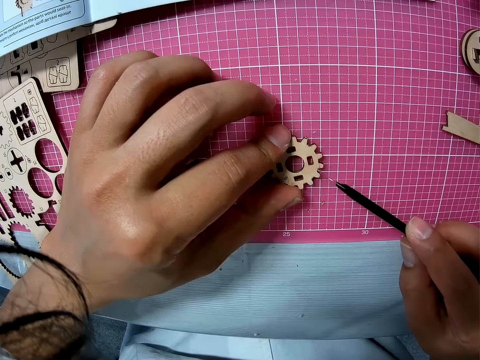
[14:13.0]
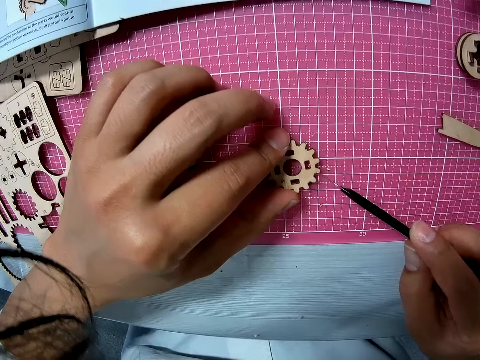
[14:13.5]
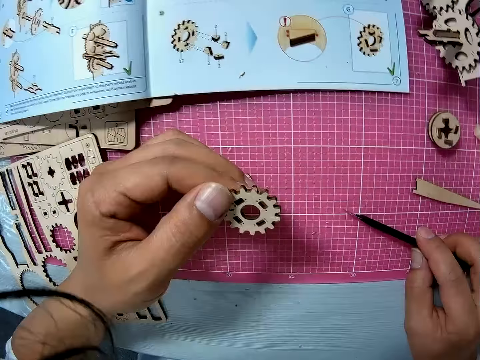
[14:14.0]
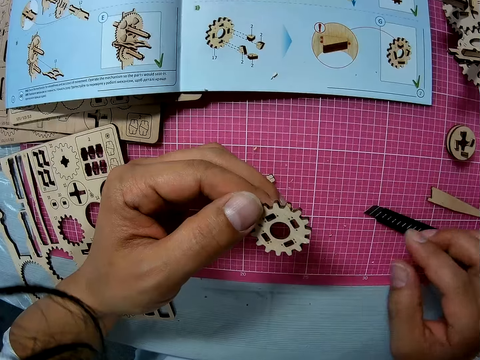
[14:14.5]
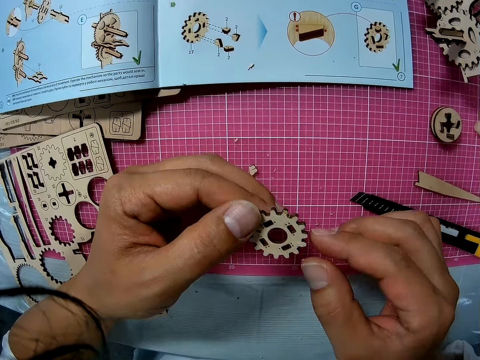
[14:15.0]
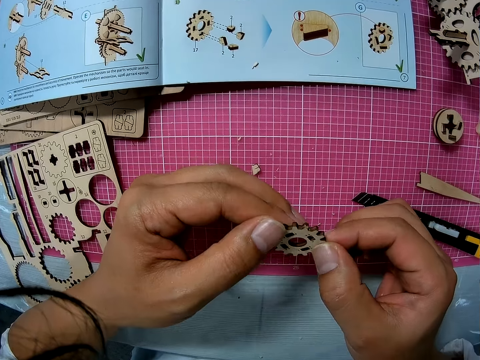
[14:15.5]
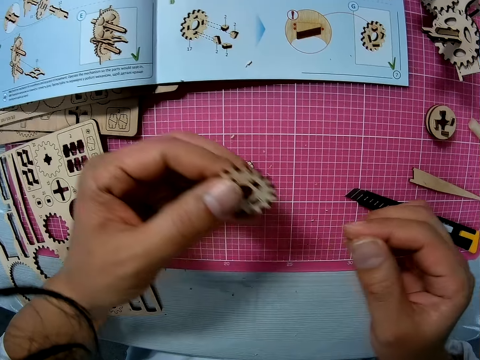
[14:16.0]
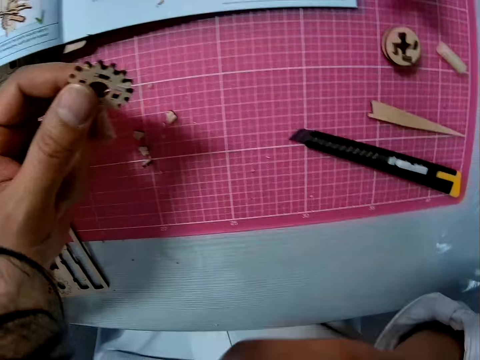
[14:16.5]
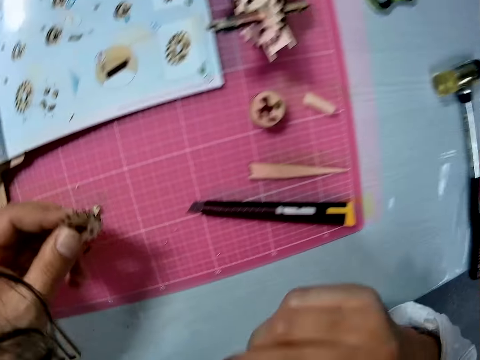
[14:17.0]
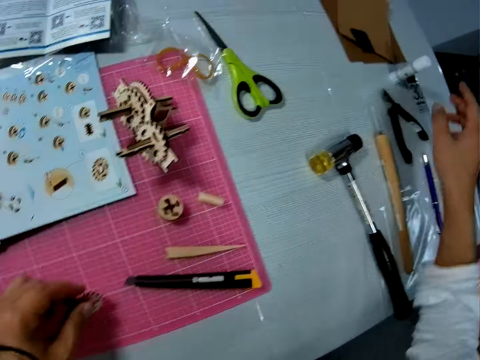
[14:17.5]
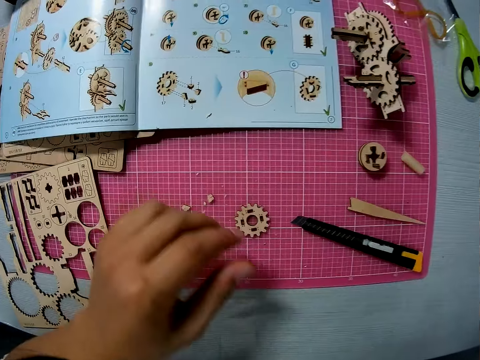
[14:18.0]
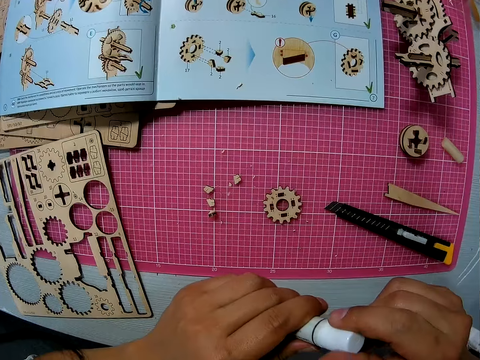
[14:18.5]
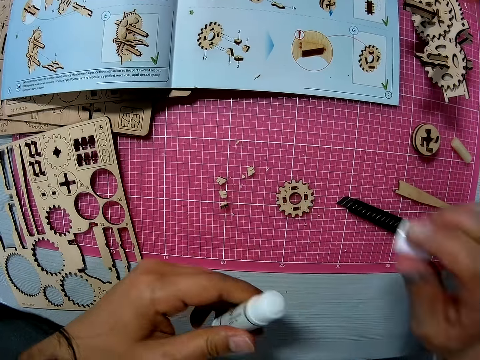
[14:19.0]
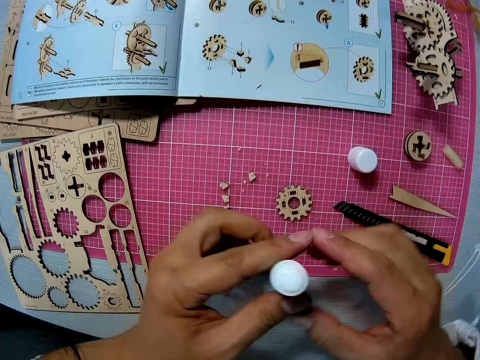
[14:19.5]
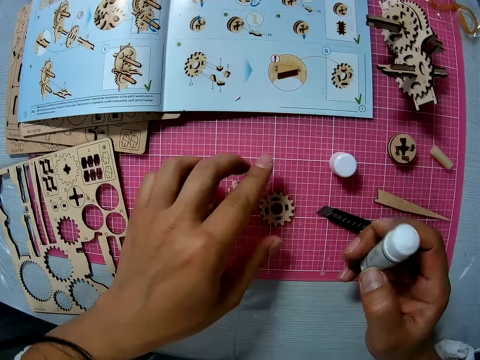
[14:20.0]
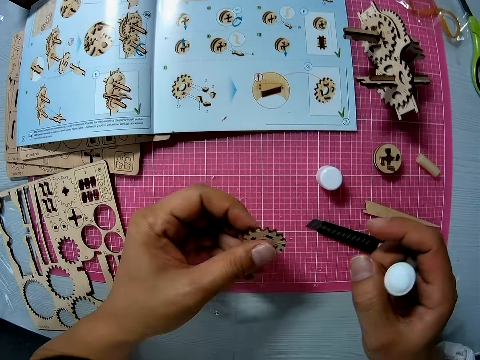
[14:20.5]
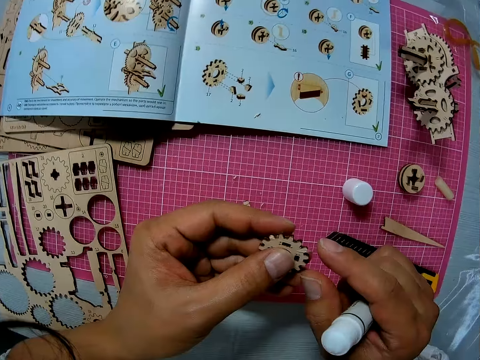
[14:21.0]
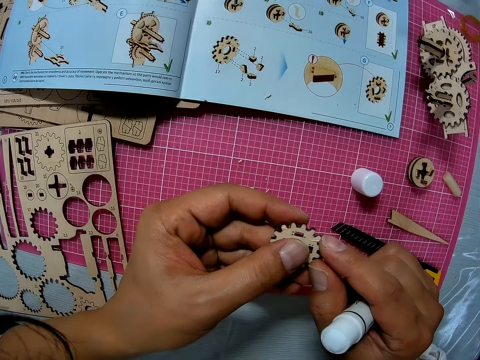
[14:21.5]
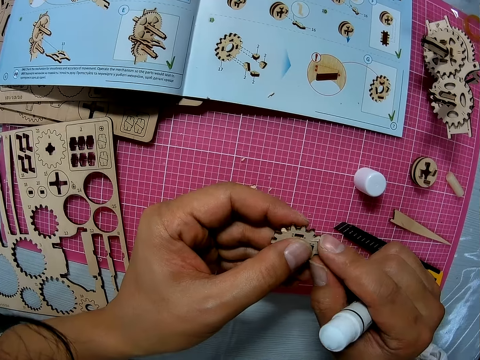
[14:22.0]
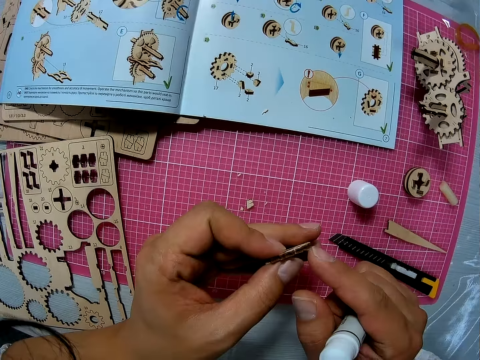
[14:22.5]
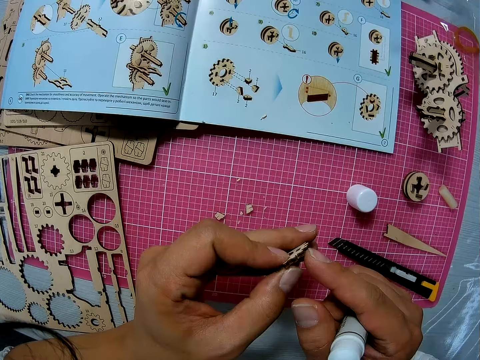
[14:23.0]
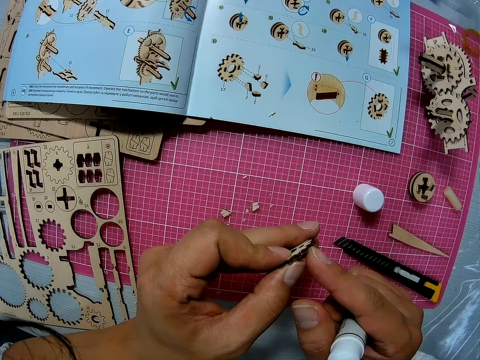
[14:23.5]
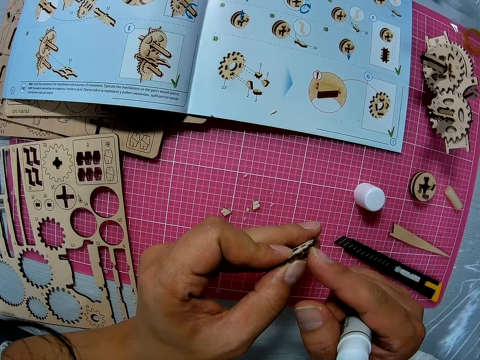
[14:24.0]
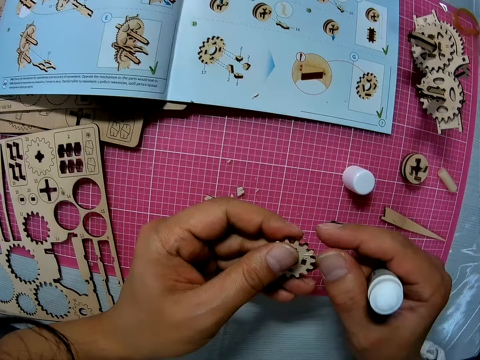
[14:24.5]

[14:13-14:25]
The camera wearer drops the razor on the cutting sheet. He holds the piece briefly with both hands. He touches his chest with his right hand. He picks up a glue stick from the table with his right hand. He drops the piece on the cutting sheet. He opens the glue stick with both hands. He drops the cover of the glue stick on the cutting sheet. He transfers the glue stick to his right hand. He picks up the piece from the cutting sheet with his left hand and examines the piece with both hands.

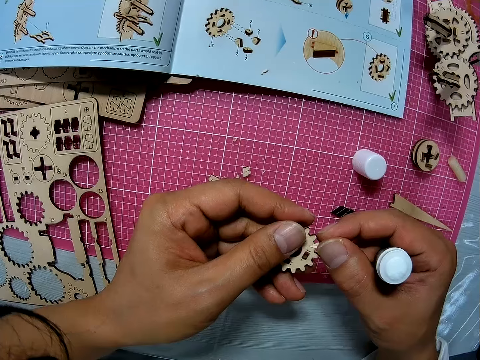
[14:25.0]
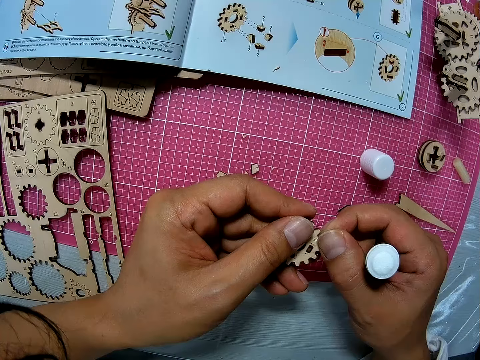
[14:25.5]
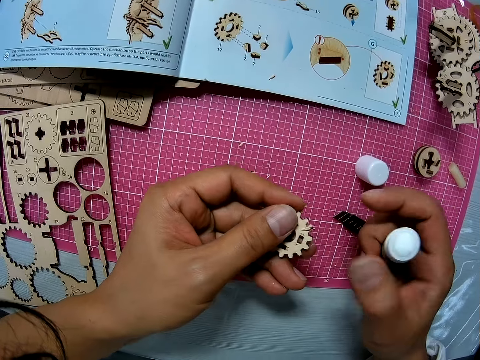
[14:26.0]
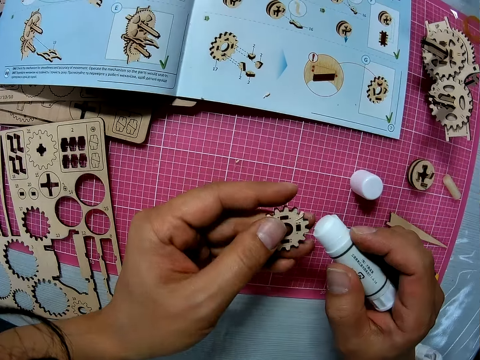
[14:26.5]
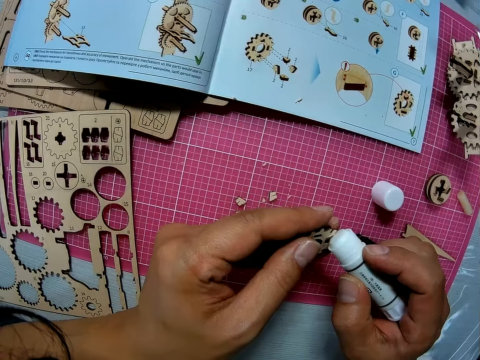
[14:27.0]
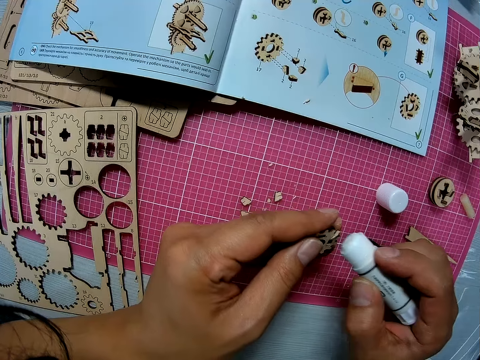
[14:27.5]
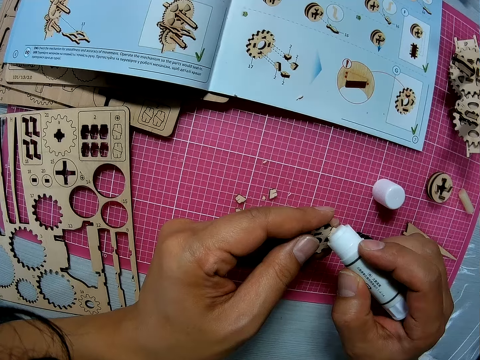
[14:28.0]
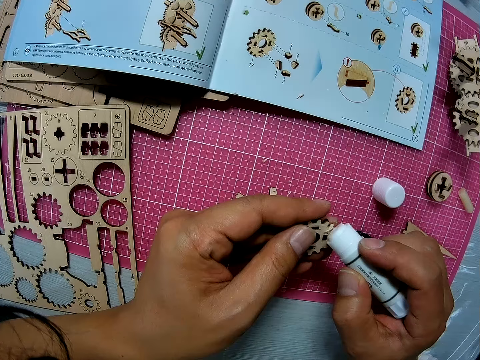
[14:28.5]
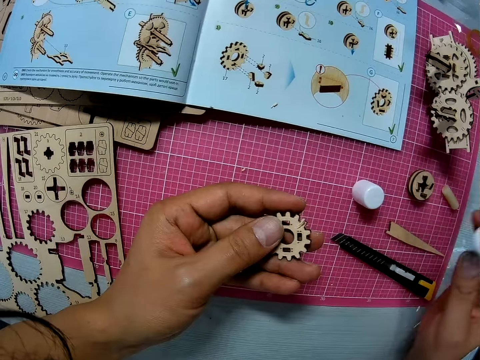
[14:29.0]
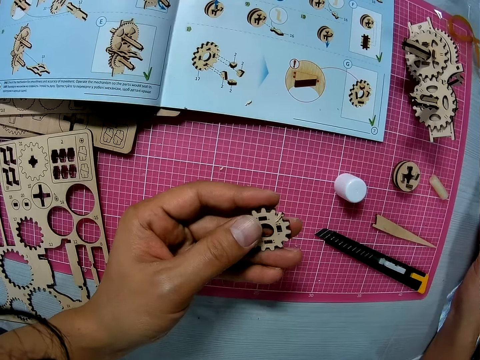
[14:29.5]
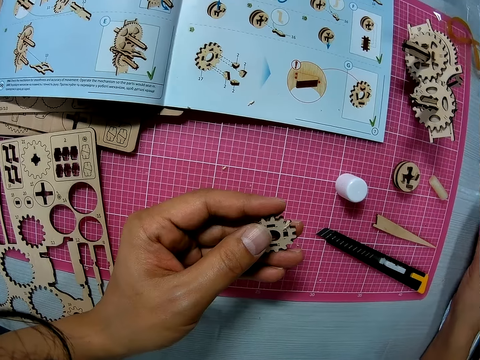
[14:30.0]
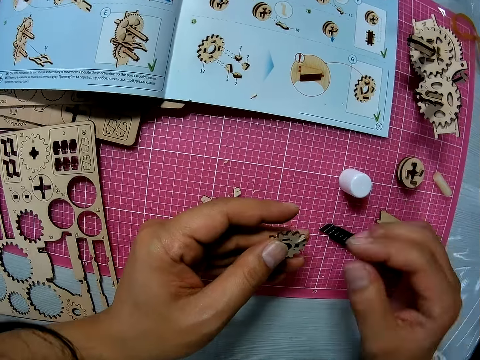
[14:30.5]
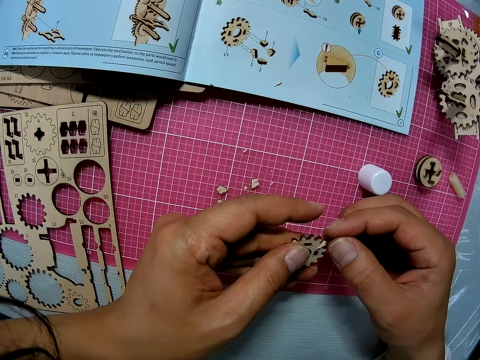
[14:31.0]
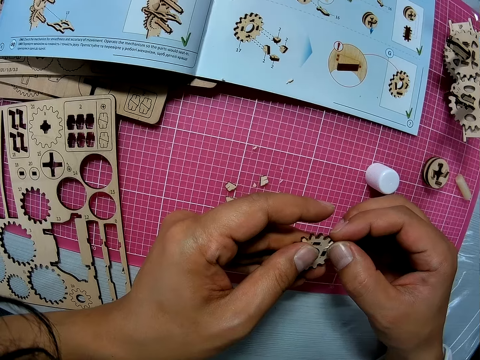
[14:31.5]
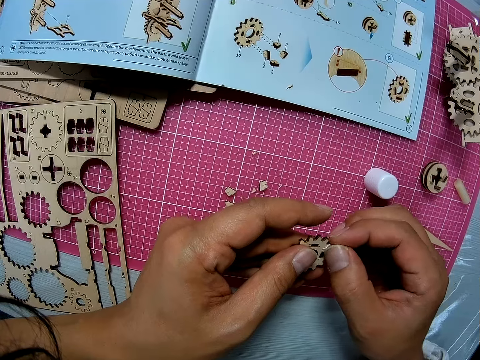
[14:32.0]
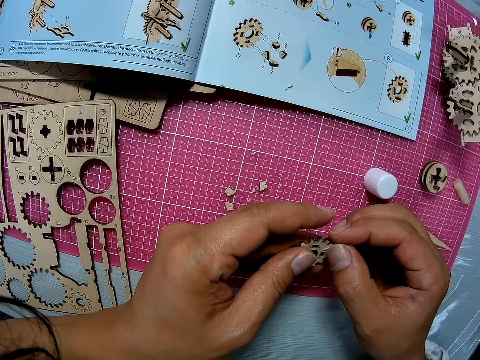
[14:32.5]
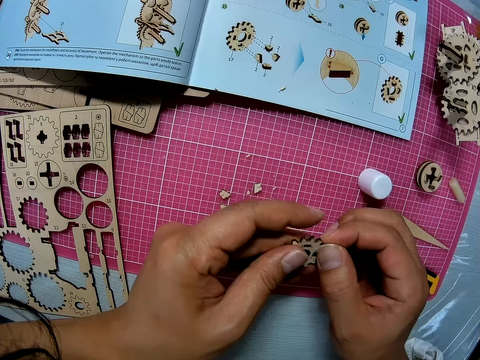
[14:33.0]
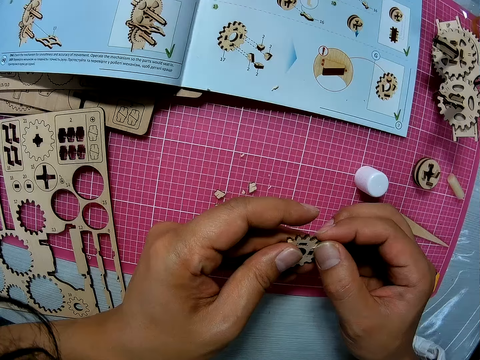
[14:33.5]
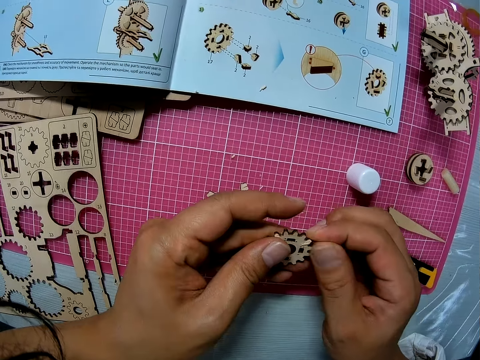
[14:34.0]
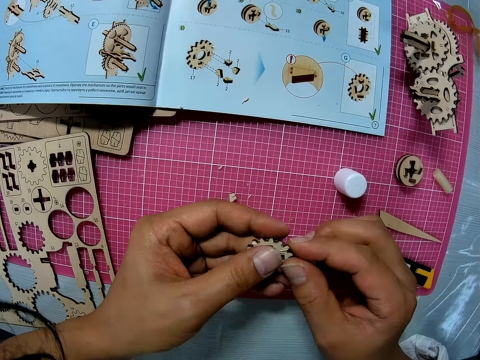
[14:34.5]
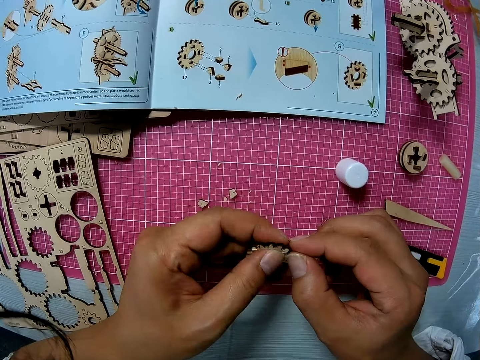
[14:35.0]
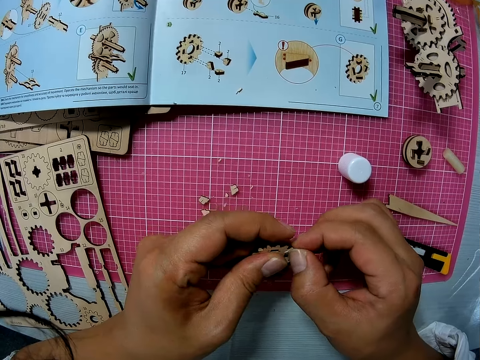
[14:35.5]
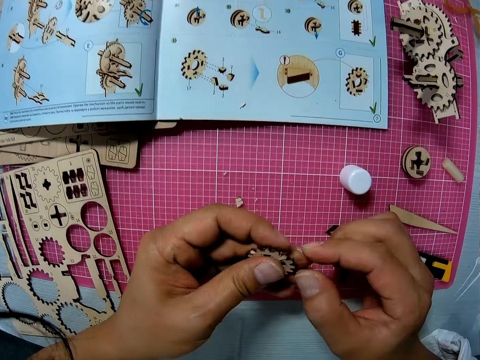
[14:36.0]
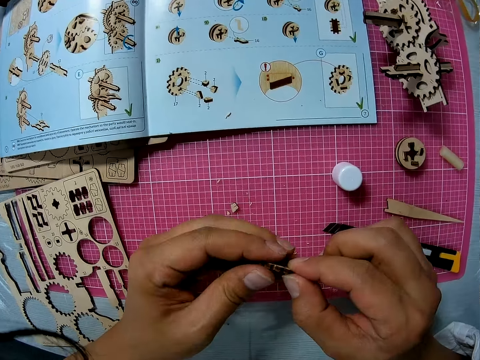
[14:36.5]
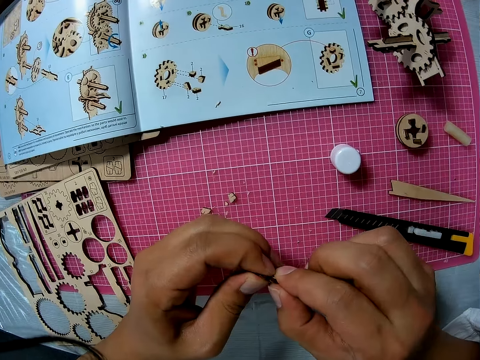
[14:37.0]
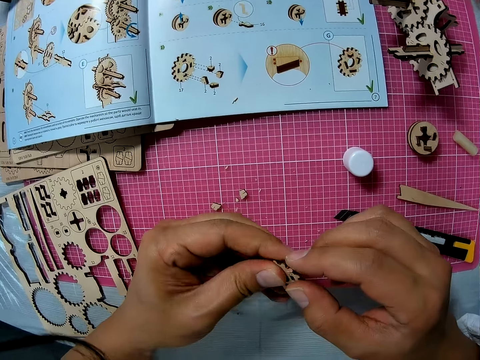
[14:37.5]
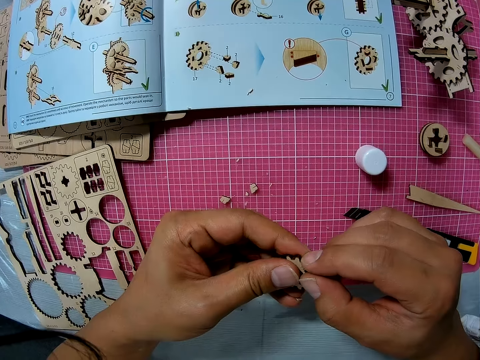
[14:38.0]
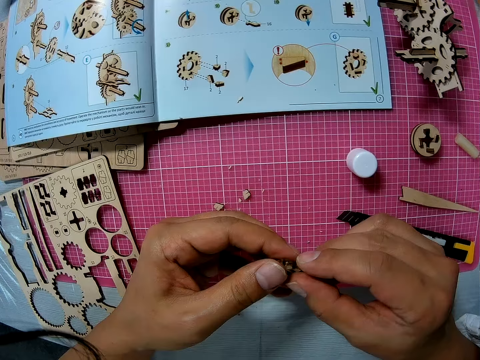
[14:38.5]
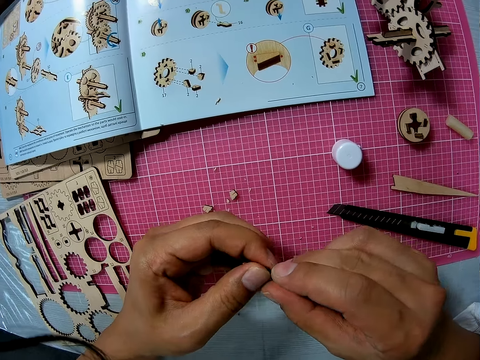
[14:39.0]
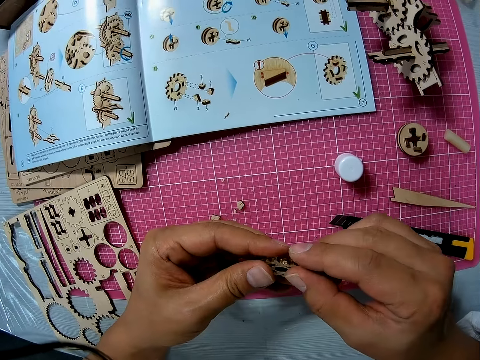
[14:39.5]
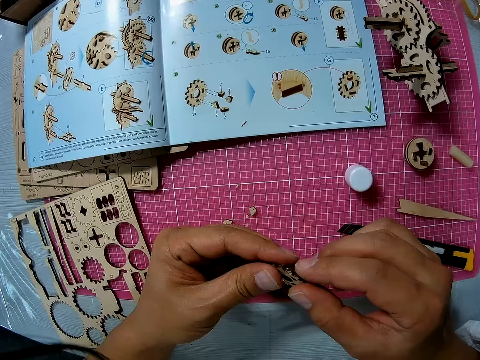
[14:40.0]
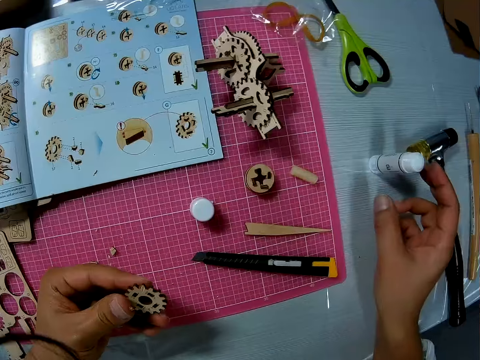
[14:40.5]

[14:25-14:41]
The camera wearer fixes the puzzle piece. They apply glue to the piece with the glue stick. They stop applying glue. They drop the glue stick on the table. They press the glue to the piece with both hands. They fix the puzzle piece.
